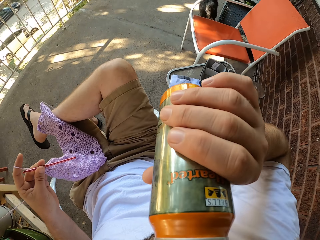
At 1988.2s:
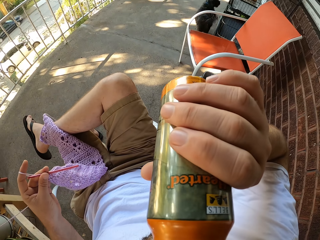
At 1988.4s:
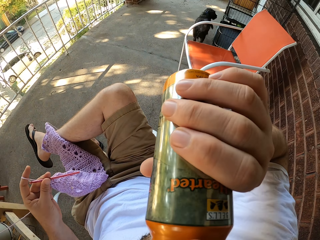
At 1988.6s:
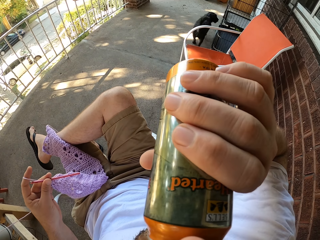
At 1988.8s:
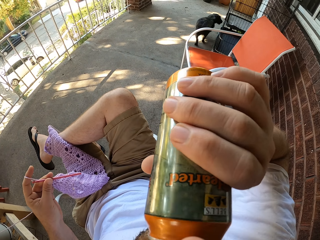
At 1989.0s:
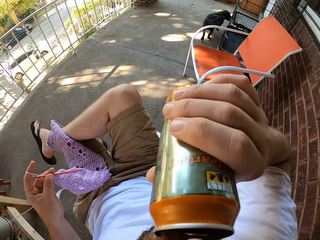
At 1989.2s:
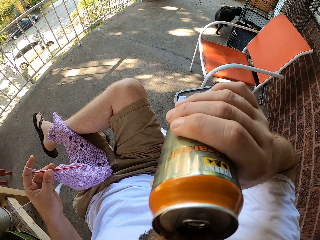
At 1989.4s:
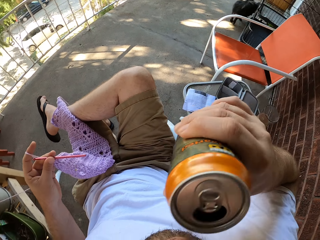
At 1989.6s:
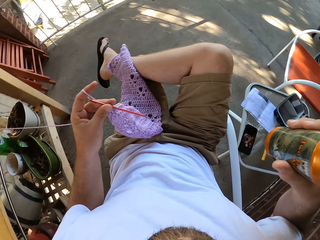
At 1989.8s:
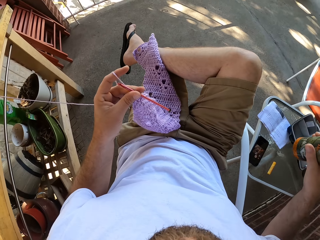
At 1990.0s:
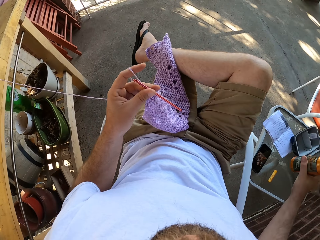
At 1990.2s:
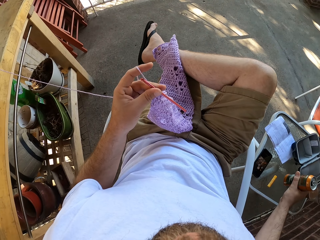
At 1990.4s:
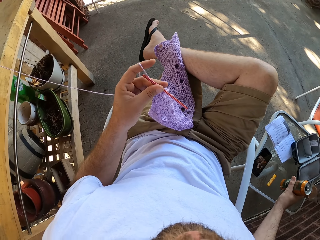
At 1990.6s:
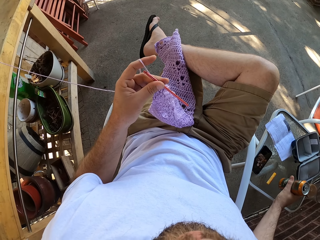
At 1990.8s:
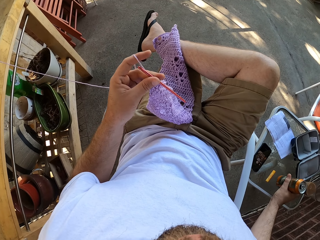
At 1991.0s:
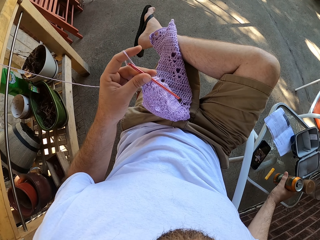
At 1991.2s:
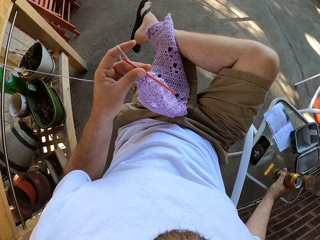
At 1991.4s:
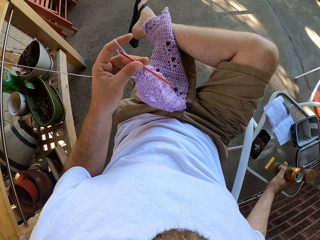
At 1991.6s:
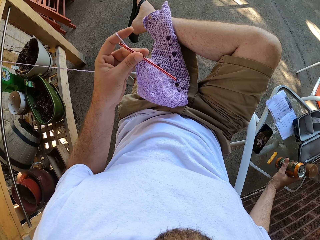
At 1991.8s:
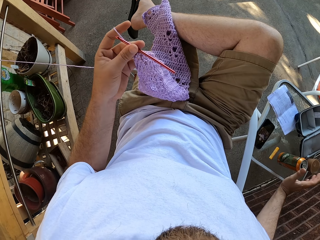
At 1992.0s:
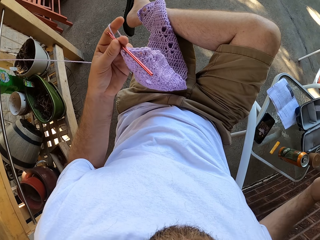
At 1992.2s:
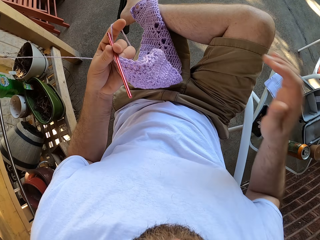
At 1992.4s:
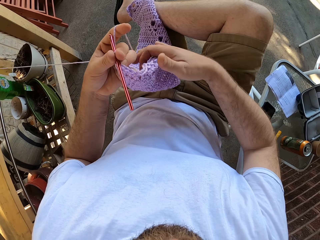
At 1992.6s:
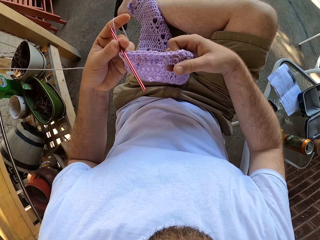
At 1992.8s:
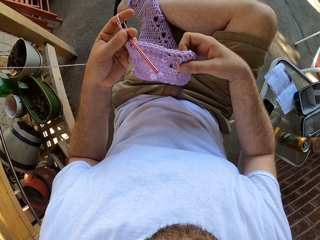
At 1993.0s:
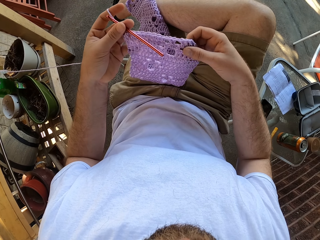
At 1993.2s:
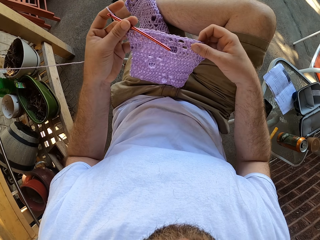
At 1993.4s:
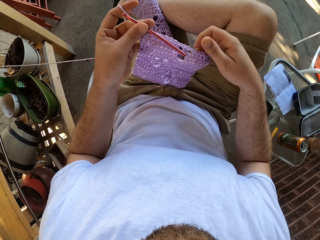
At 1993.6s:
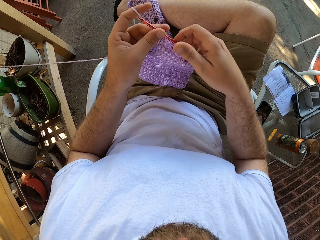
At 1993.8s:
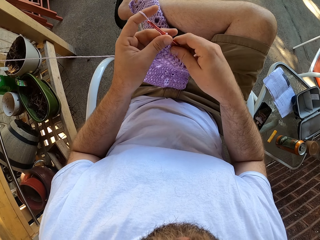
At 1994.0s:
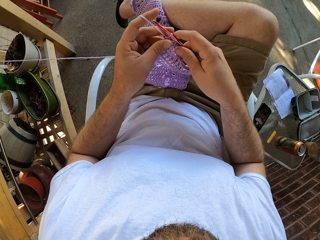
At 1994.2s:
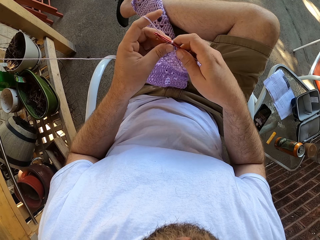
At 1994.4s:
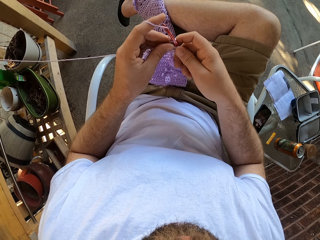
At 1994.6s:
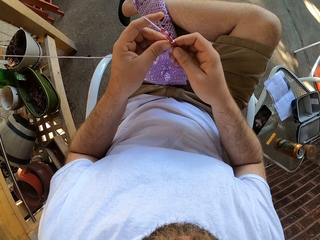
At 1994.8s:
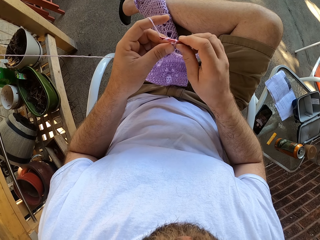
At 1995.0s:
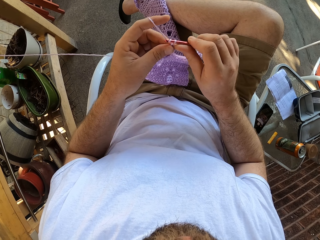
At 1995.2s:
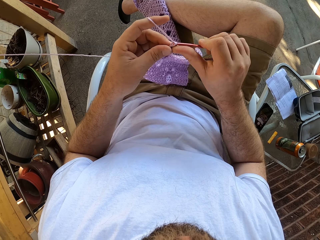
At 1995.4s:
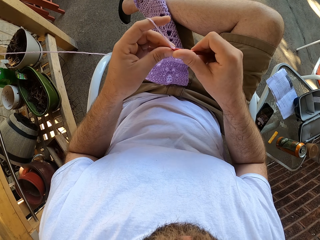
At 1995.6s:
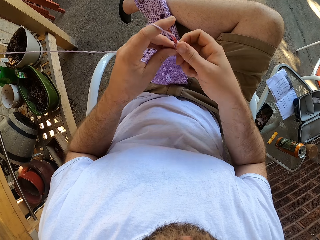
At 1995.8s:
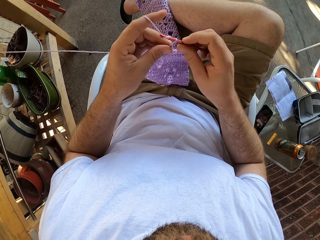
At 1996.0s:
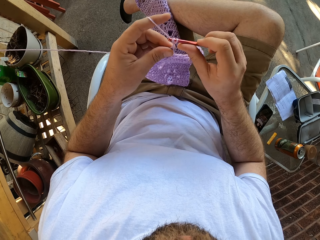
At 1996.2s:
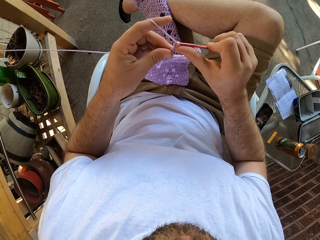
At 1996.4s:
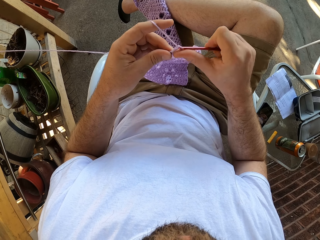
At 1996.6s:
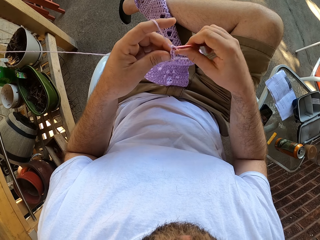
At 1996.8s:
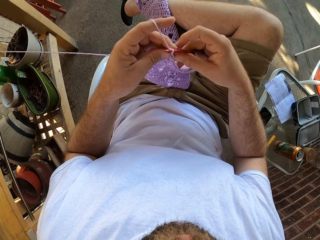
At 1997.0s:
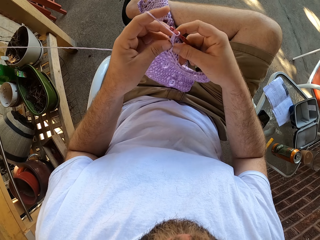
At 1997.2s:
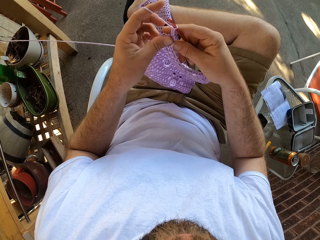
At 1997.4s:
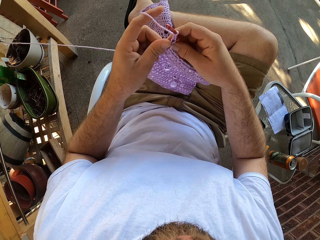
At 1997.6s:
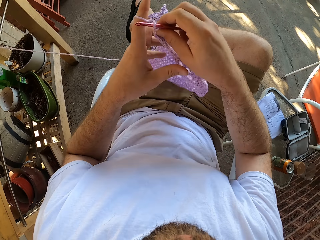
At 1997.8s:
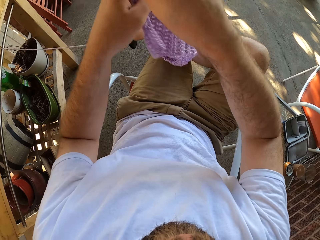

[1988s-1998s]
The camera wearer drinks from the can in his right hand. He places the can on the stool with his right hand. He moves the yarn in his hands. He touches the fabric. He crochets with the yarn and the crochet hook in his hands.

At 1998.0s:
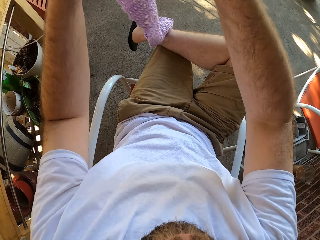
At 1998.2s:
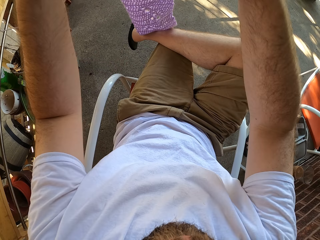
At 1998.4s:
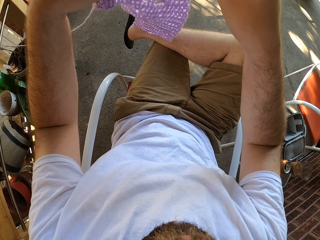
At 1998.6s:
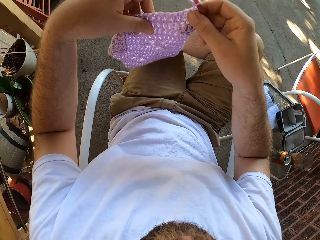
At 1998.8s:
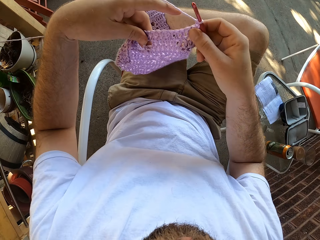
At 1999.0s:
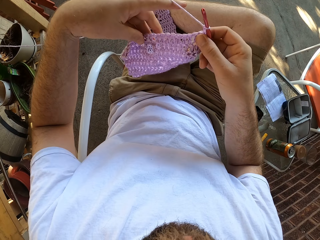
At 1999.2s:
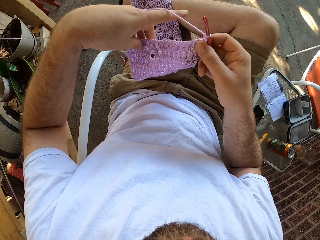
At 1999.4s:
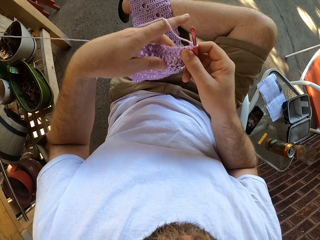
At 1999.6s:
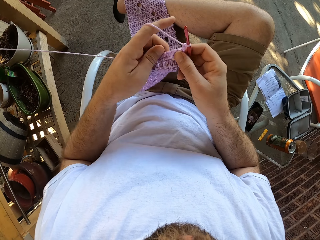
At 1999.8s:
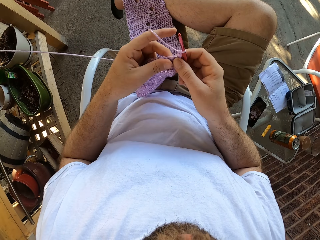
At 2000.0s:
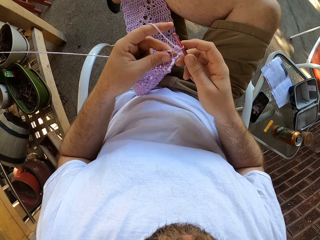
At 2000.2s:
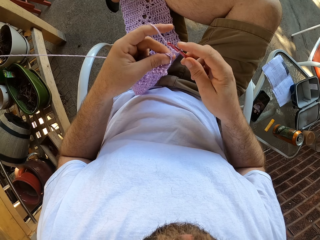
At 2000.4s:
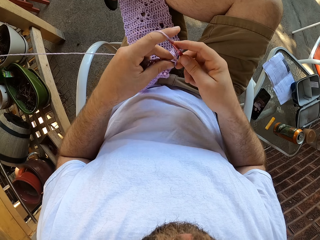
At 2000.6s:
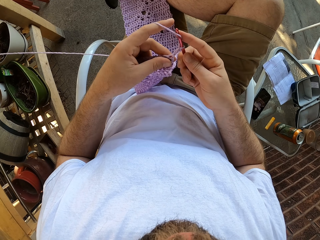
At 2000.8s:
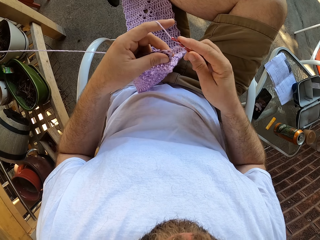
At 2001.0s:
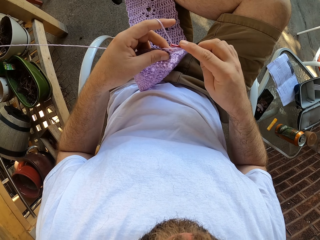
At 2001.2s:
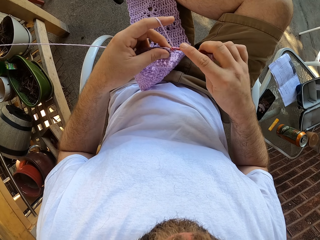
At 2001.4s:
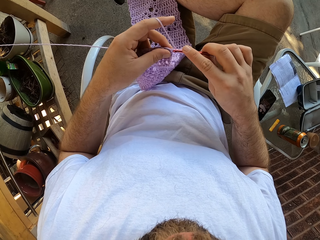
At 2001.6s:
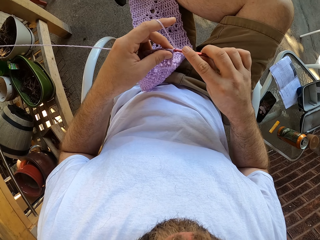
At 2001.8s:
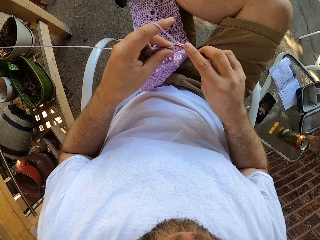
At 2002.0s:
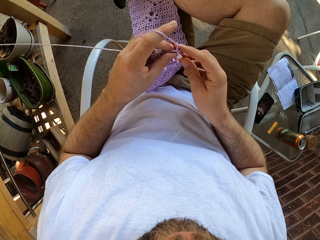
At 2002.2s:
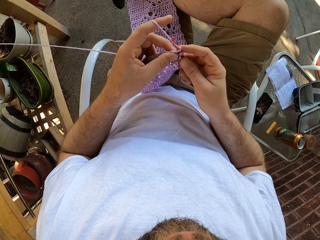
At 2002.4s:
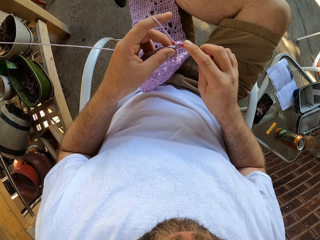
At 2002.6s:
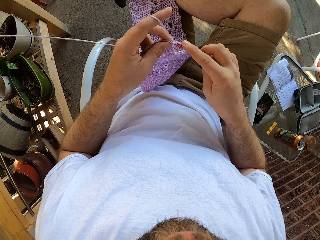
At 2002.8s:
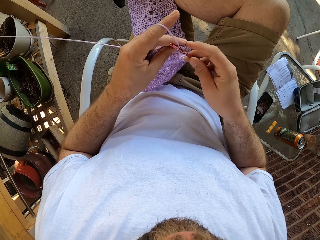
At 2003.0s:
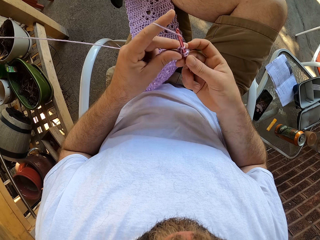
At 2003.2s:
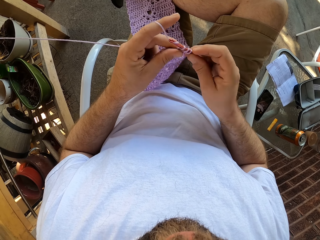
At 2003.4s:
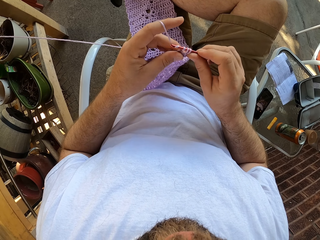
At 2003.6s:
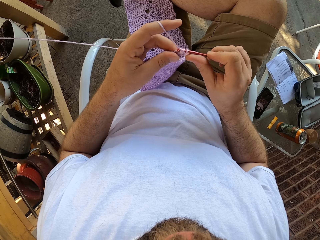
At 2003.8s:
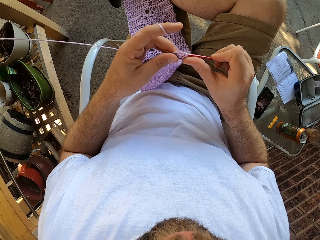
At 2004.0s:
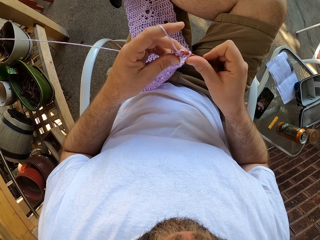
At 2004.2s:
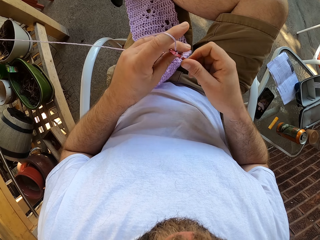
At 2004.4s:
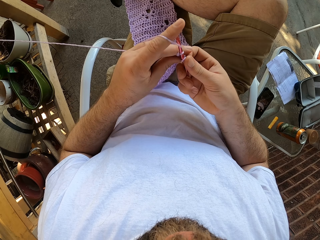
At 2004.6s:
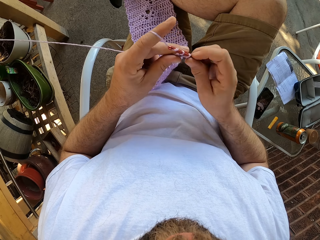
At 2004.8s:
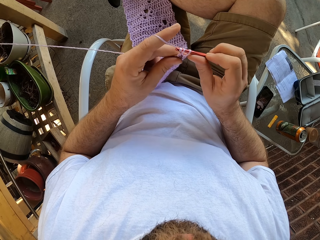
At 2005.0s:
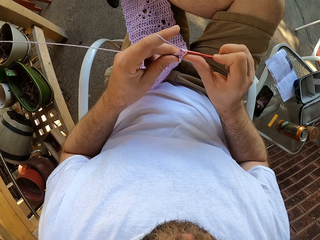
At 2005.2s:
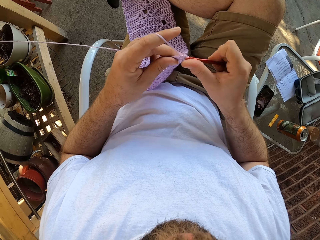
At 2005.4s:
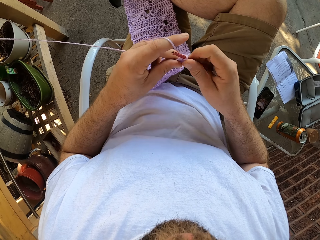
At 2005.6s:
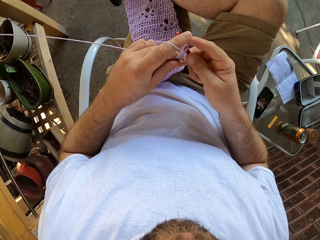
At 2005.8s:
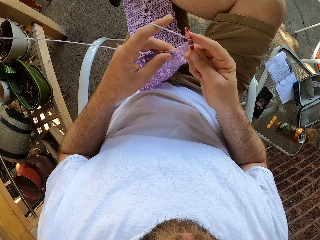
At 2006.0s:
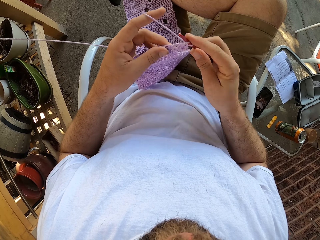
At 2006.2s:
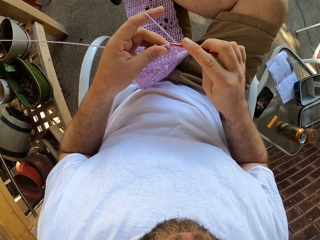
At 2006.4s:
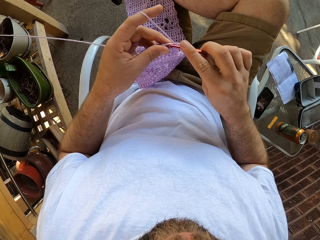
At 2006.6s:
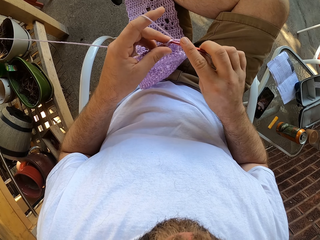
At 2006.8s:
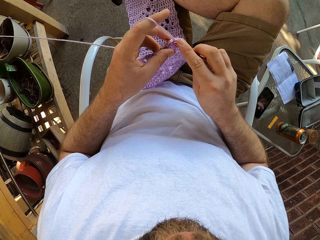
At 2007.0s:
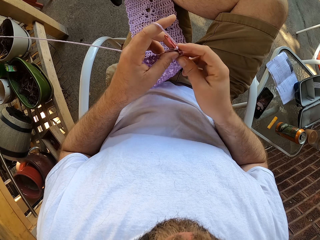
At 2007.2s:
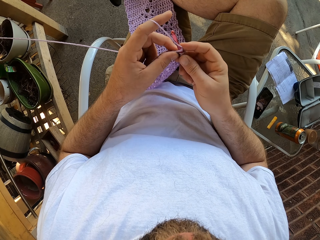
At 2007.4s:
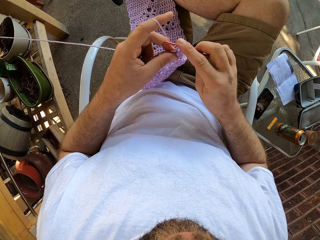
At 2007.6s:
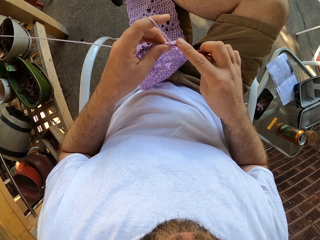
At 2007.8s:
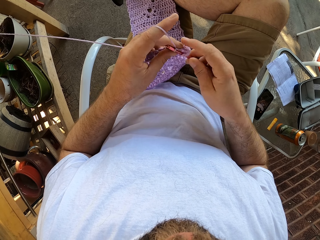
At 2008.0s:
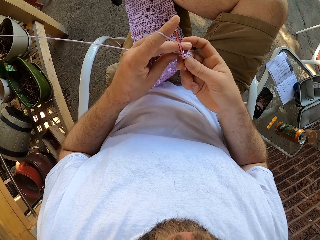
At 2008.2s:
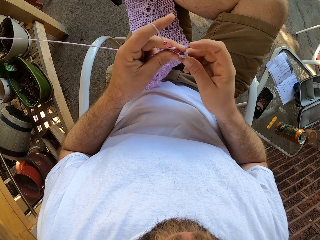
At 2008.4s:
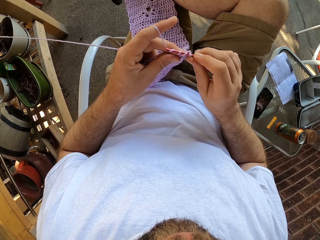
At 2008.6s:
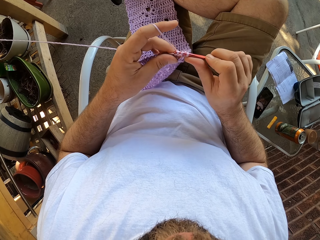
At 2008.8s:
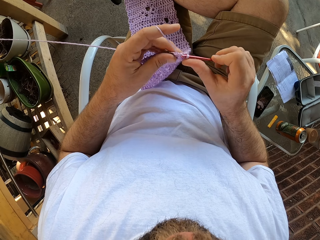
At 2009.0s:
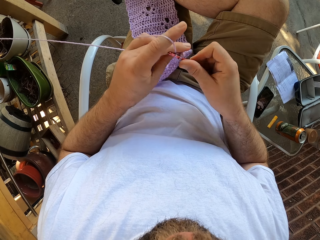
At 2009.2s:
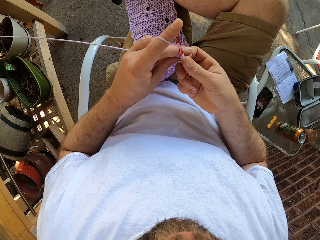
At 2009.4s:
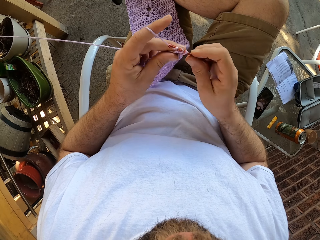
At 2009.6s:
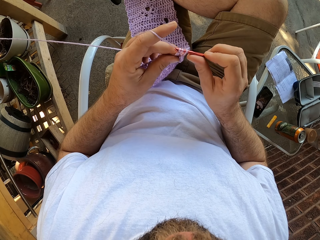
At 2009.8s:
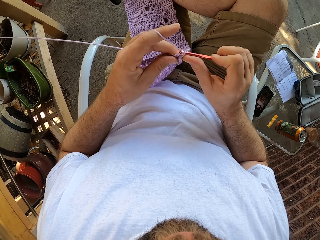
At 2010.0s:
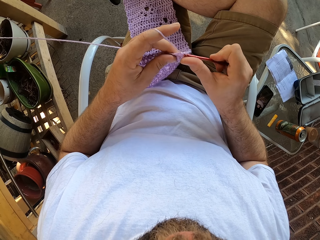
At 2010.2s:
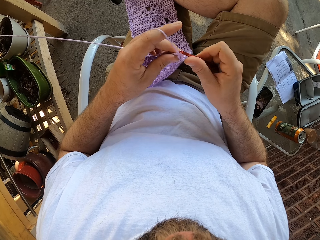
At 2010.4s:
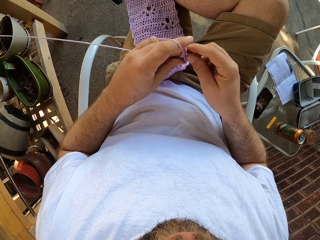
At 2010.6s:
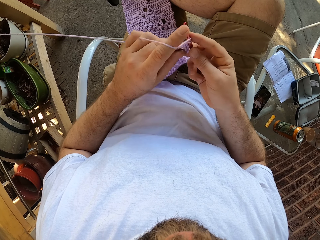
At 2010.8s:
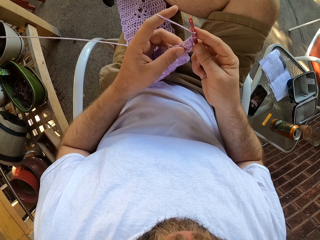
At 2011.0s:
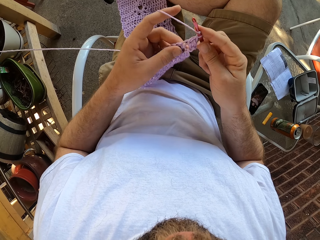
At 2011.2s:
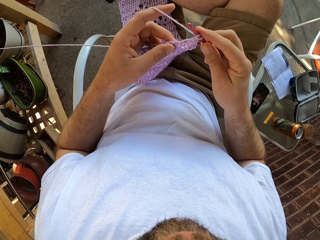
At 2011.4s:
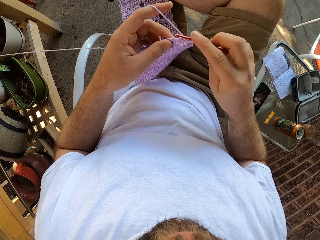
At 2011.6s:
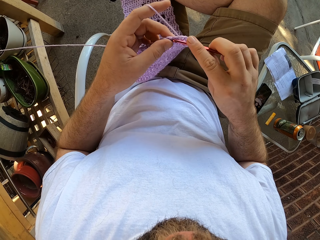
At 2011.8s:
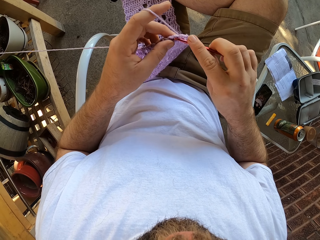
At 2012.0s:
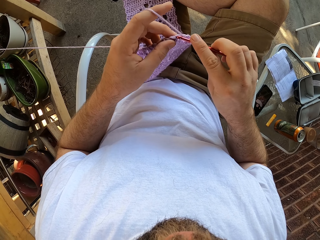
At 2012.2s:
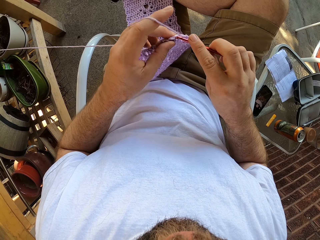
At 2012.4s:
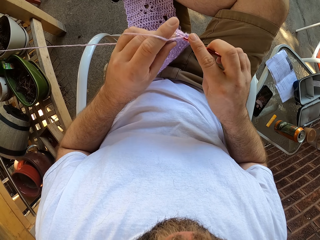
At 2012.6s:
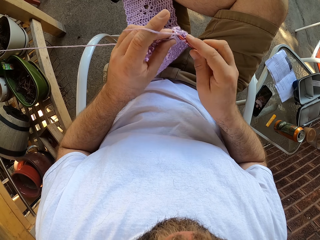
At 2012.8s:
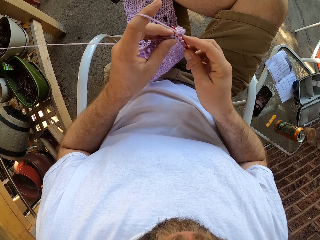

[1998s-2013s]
The camera wearer turns the fabric. He moves the yarn with his hands and places the yarn on his lap. He crochets with the yarn and the crochet hook in his hands.
